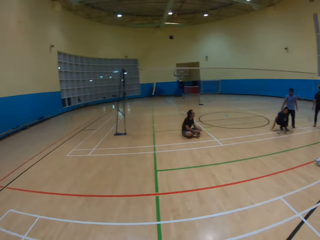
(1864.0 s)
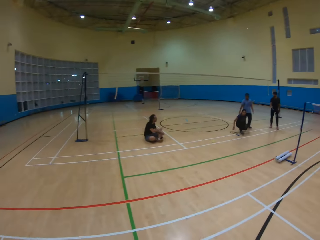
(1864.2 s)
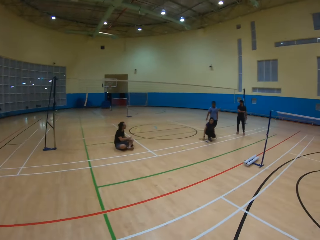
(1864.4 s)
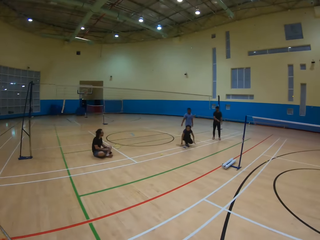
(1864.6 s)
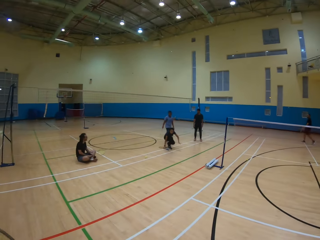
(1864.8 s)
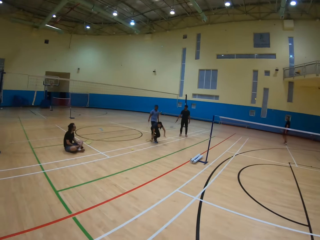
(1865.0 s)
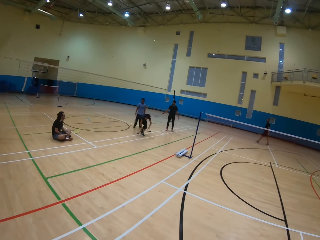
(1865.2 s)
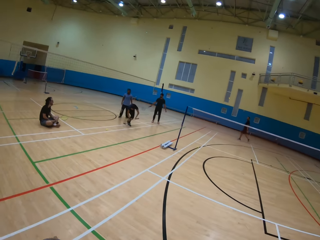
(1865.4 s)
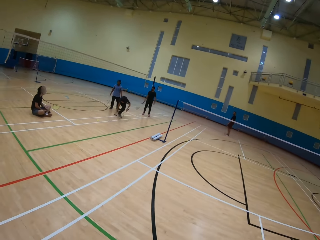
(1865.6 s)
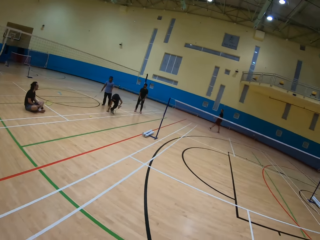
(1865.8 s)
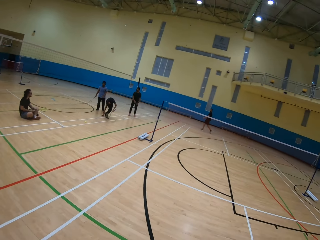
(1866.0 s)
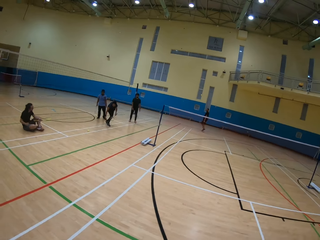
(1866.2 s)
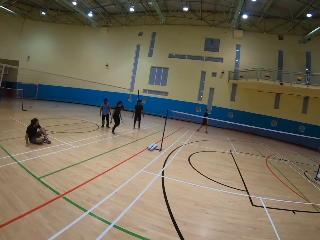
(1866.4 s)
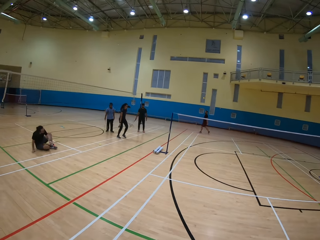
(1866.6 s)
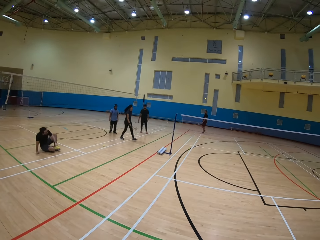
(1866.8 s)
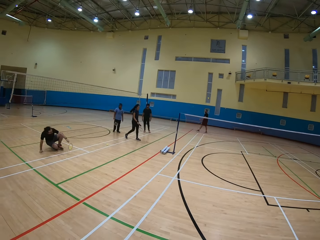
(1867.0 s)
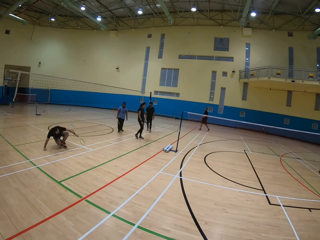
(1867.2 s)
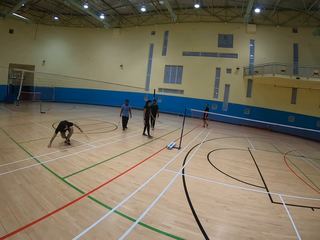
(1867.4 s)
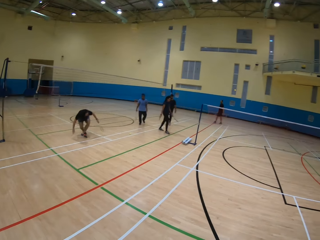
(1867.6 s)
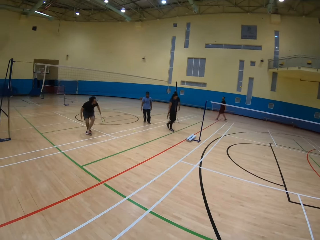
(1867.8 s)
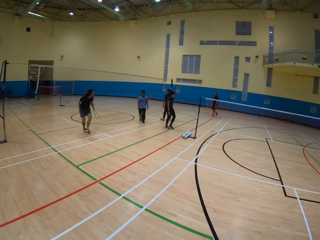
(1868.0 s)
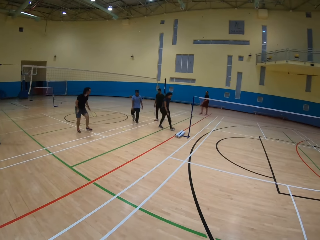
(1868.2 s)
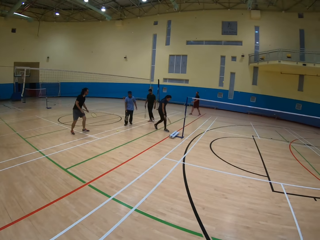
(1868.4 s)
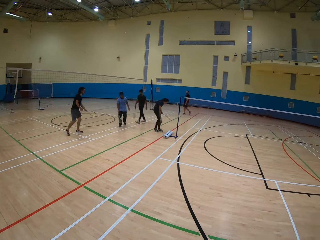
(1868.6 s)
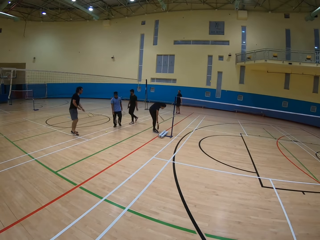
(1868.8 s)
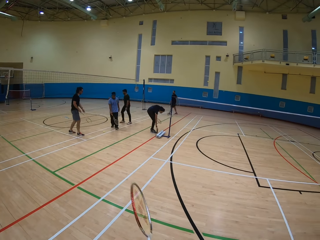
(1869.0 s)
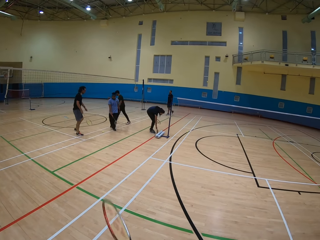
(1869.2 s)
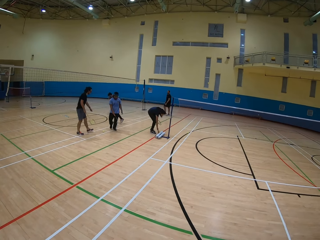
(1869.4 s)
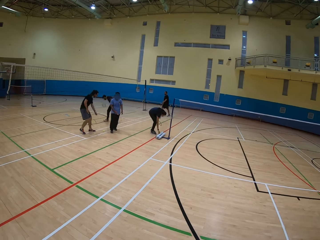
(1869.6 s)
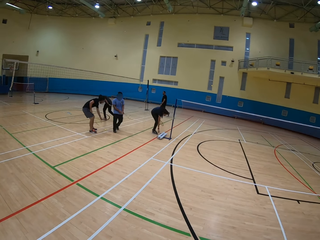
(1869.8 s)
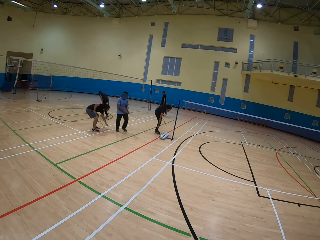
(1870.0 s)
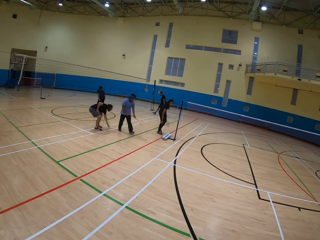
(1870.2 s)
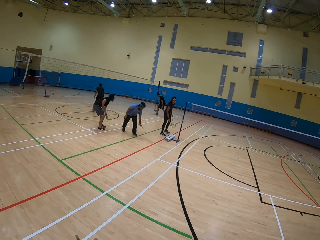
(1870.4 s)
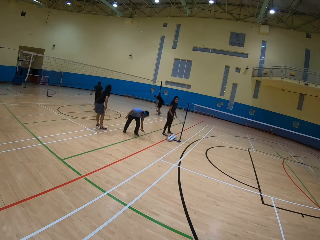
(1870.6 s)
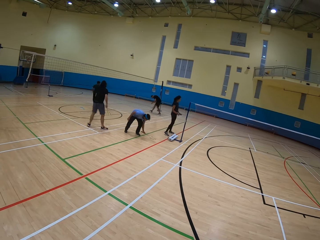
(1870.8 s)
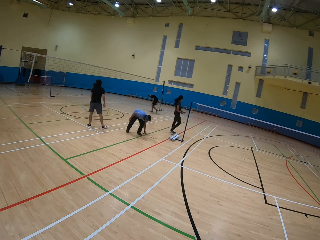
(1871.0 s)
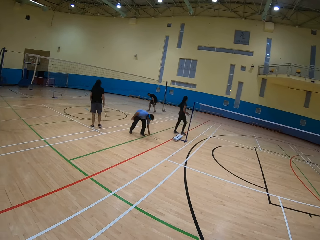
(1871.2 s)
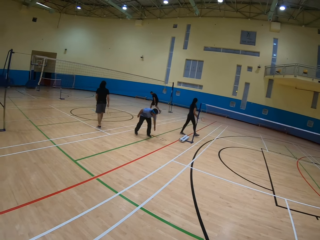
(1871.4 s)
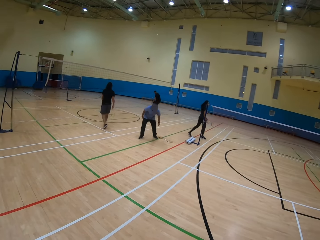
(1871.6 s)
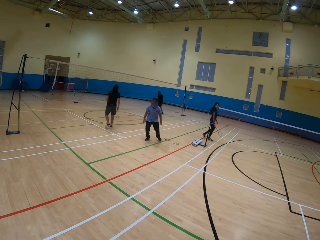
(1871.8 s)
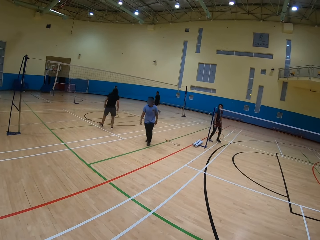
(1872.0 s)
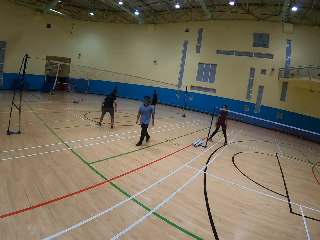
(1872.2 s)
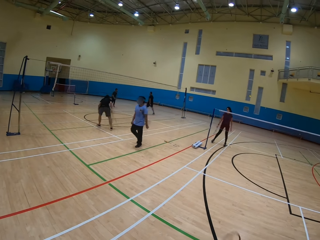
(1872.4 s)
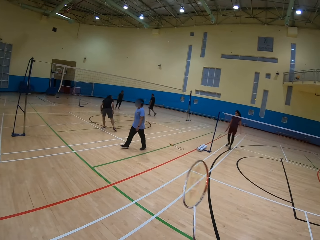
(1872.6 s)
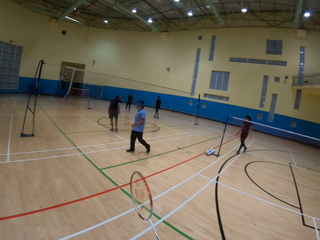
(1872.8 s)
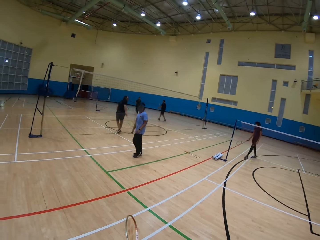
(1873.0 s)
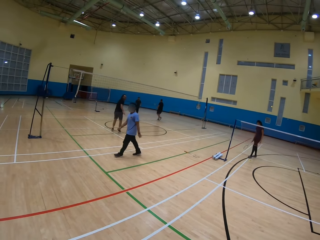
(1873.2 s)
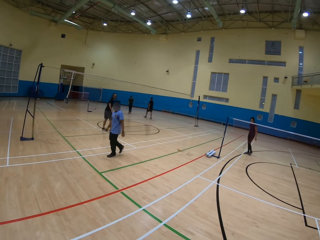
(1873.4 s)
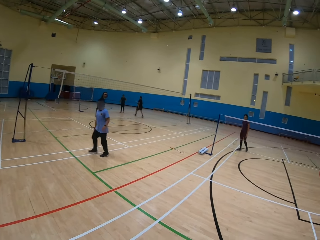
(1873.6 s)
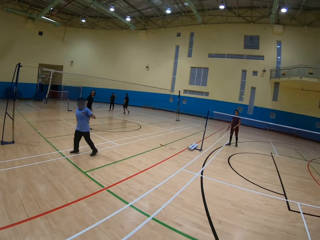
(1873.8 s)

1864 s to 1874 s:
The camera wearer looks around the room. A woman puts the phone down.

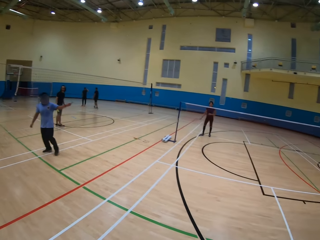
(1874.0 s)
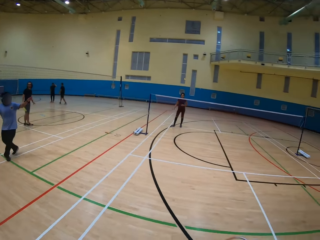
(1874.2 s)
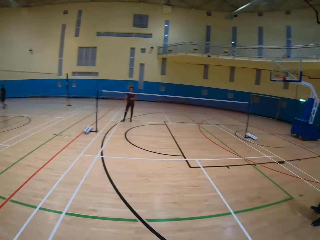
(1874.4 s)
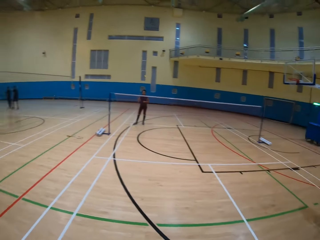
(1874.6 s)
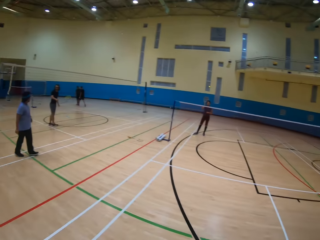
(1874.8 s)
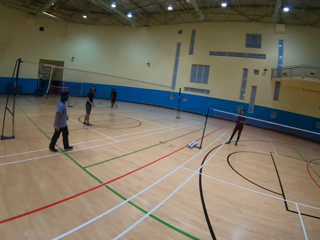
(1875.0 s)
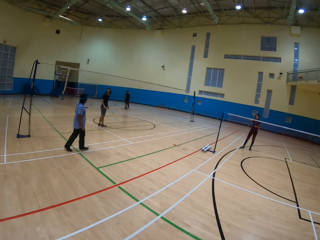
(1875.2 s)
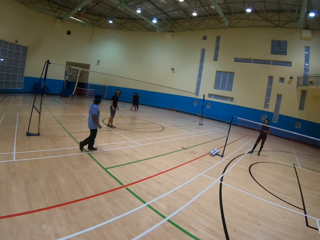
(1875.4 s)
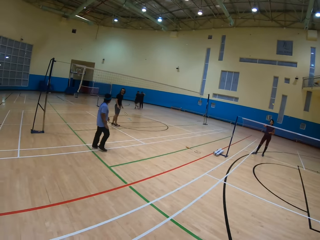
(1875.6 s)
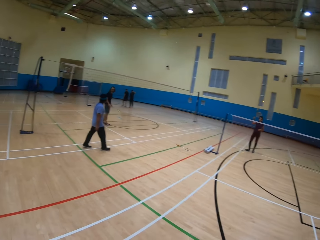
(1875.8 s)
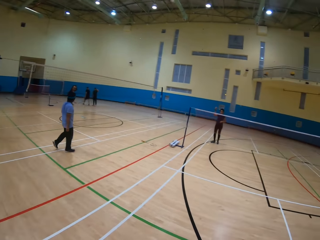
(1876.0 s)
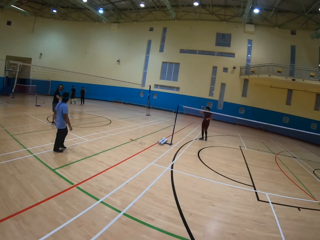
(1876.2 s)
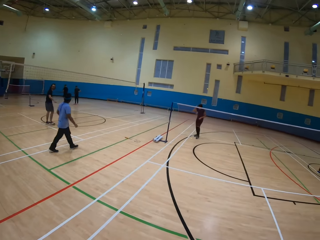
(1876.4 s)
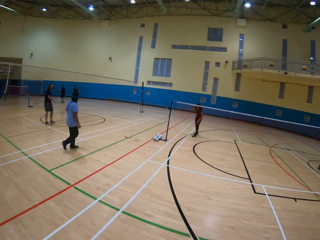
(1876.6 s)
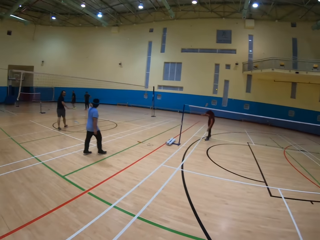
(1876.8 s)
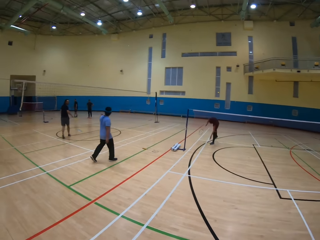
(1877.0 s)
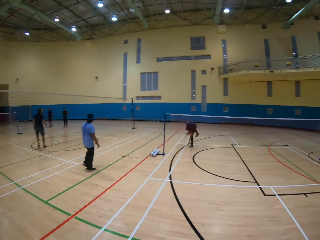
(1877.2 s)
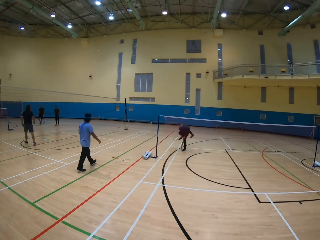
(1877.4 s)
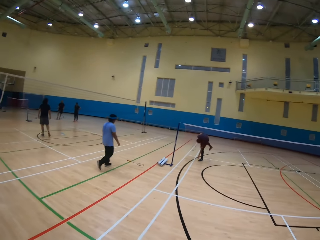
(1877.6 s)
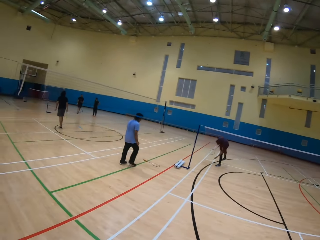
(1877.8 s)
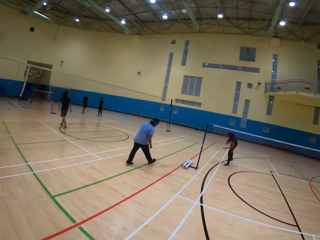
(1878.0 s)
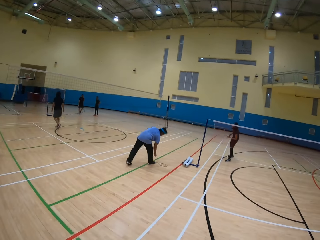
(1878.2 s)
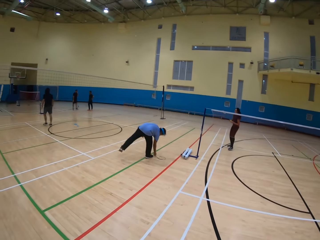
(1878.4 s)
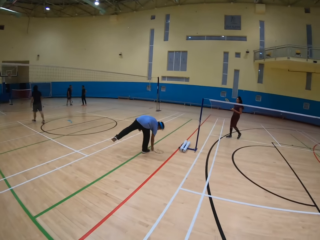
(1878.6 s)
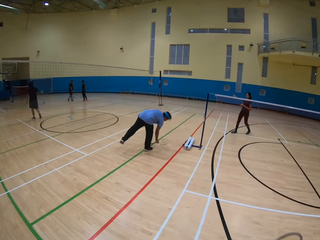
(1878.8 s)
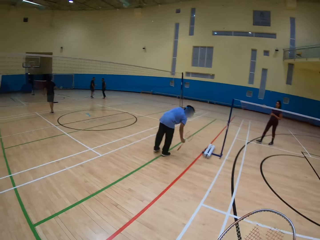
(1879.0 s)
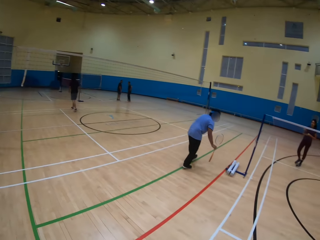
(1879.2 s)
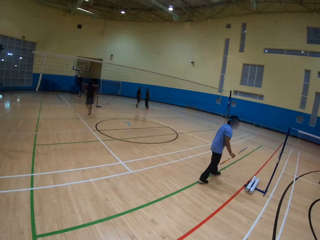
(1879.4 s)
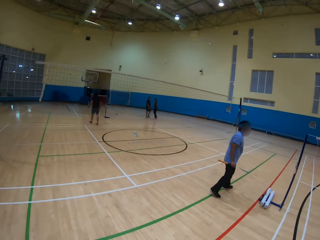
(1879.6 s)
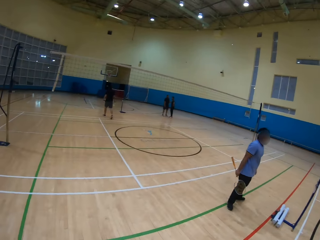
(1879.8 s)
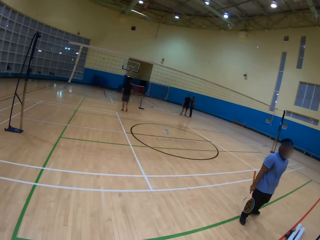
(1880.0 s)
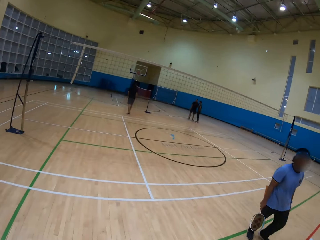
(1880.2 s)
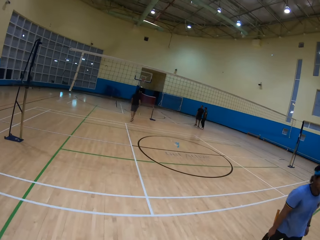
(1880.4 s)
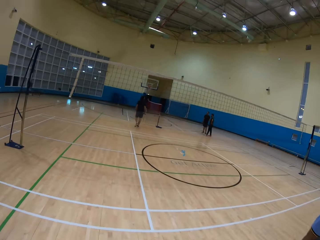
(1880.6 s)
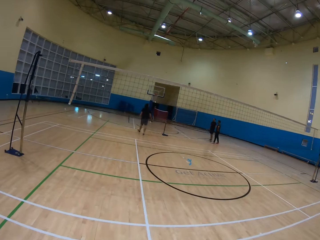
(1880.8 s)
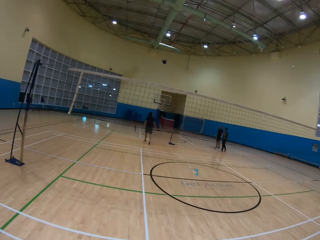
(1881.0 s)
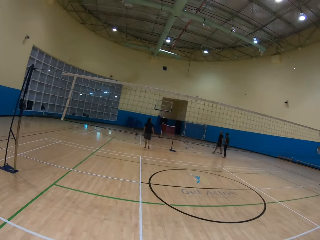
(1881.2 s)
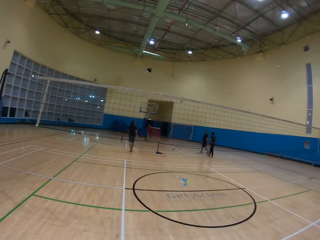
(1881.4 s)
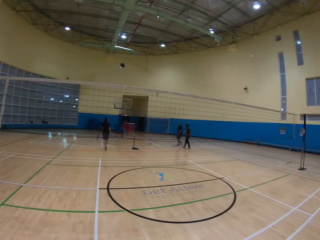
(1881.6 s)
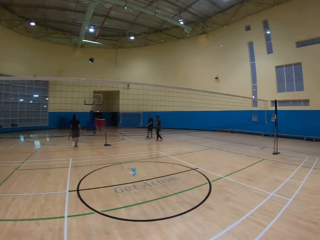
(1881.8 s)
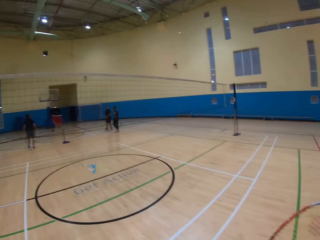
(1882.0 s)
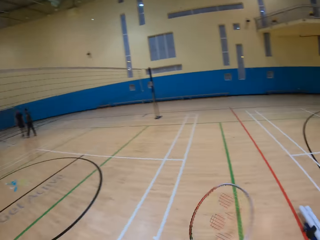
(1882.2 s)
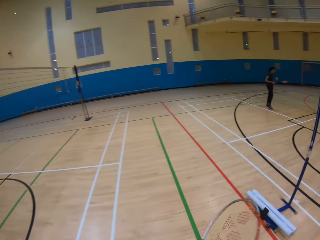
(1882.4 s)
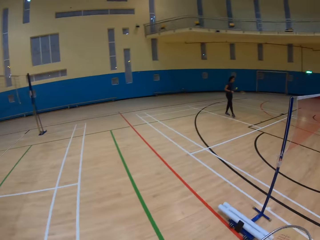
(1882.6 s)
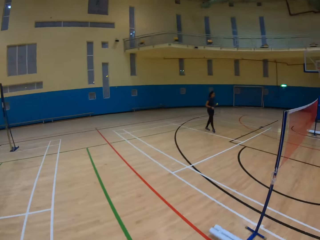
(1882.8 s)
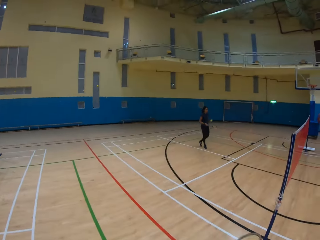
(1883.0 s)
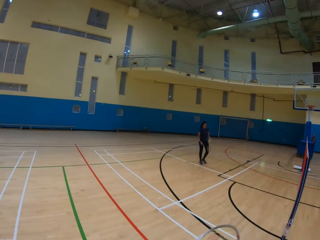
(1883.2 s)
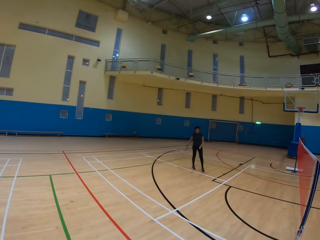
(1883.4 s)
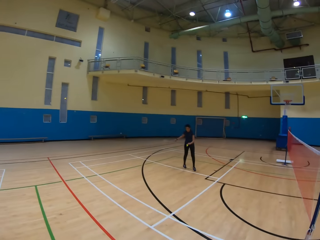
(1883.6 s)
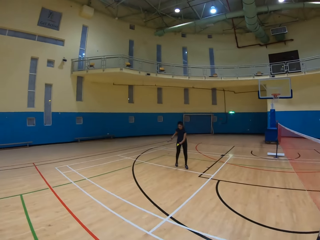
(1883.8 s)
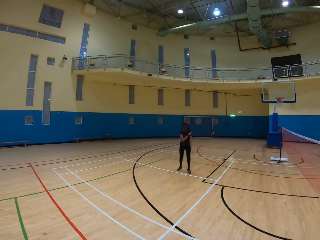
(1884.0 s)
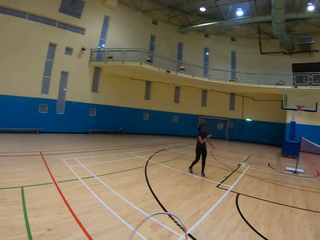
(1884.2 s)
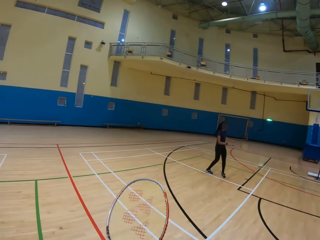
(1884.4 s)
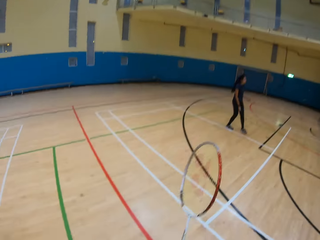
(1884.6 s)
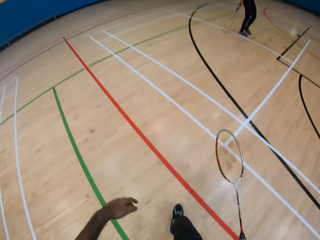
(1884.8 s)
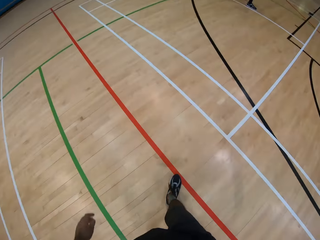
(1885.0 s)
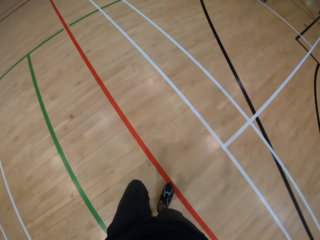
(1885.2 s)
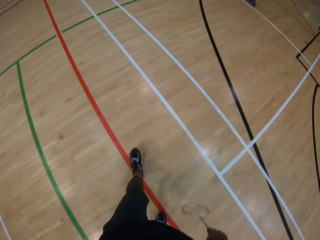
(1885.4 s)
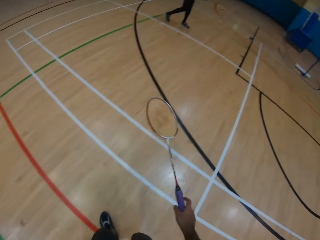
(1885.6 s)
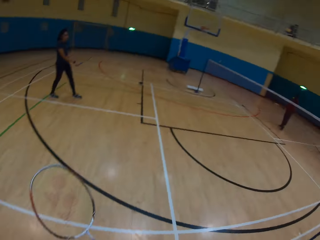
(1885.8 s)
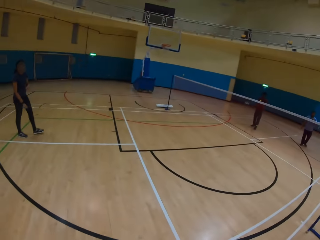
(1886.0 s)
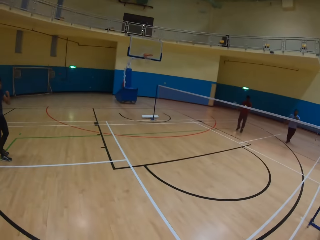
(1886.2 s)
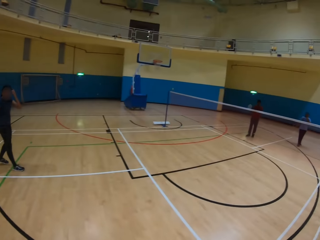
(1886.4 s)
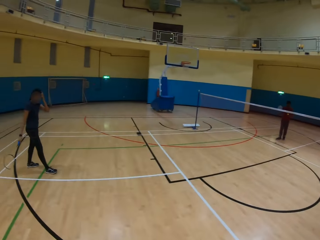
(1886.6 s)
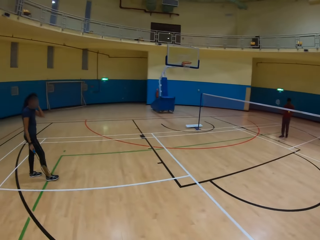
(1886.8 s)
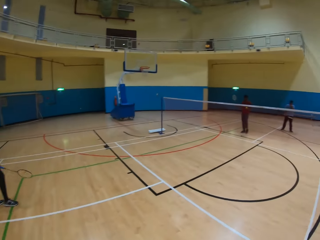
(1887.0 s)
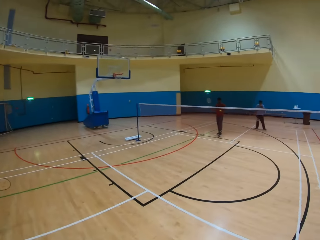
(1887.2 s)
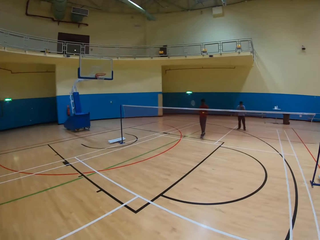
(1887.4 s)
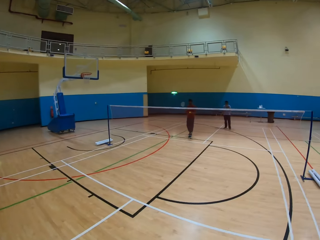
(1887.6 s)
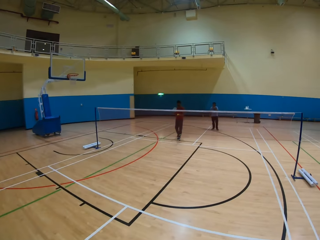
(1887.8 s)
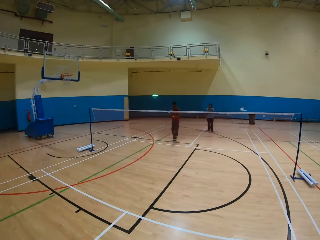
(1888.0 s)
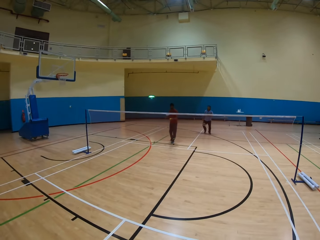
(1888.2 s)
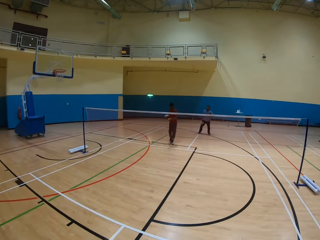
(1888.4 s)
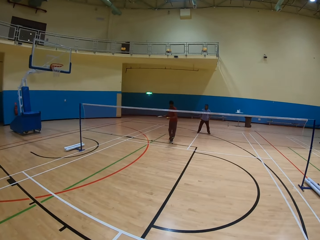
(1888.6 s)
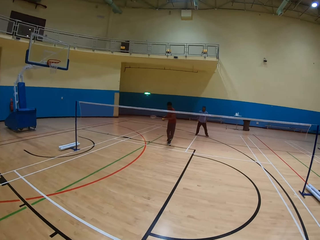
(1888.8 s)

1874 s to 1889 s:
A man walks around. The man picks up the racket on the ground. The camera wearer walks around the playing ground. A woman hits the shuttle. The camera wearer walks around the playing ground.
